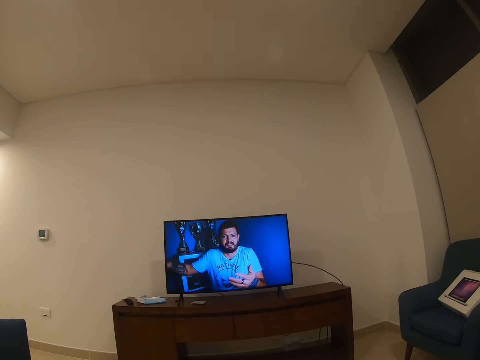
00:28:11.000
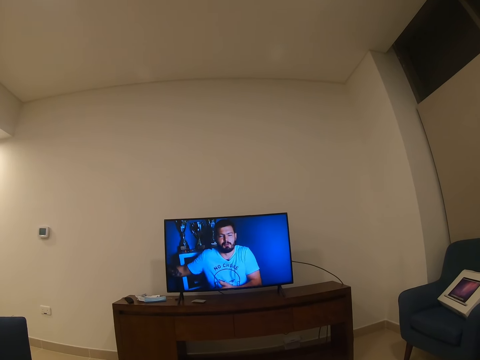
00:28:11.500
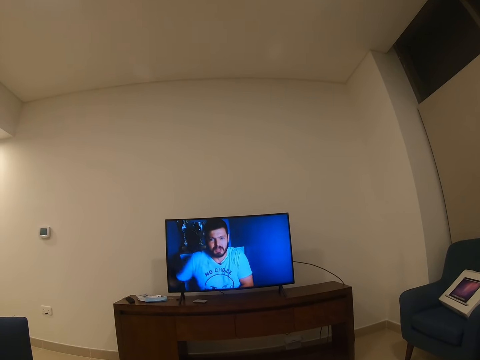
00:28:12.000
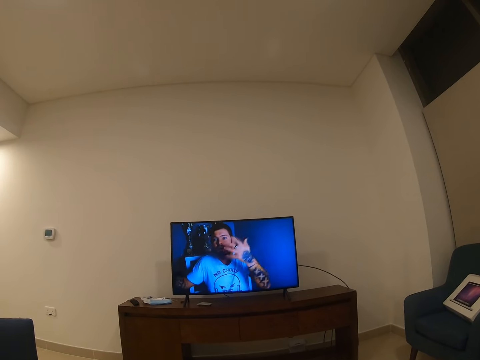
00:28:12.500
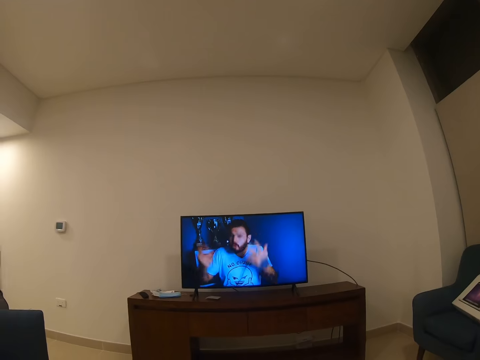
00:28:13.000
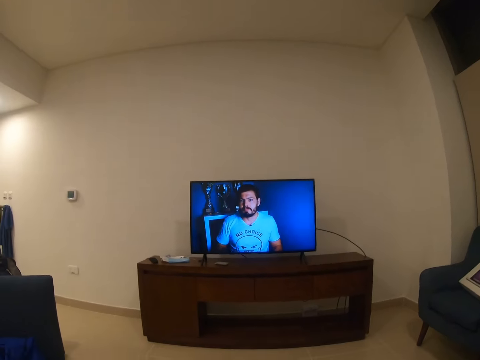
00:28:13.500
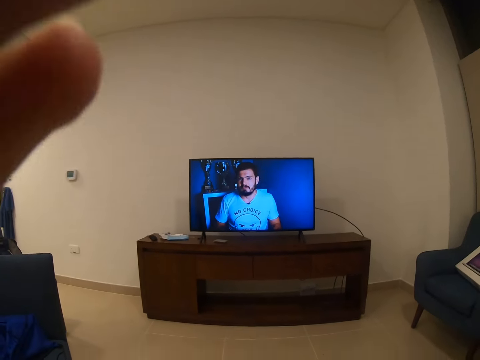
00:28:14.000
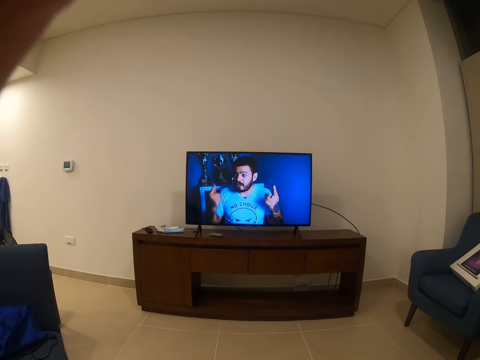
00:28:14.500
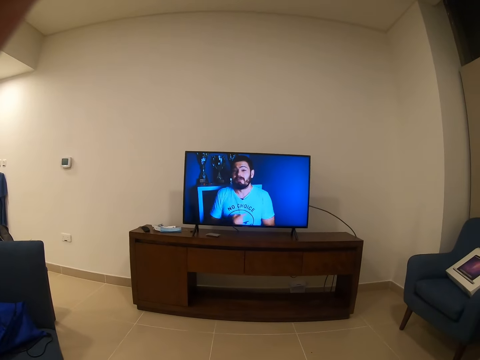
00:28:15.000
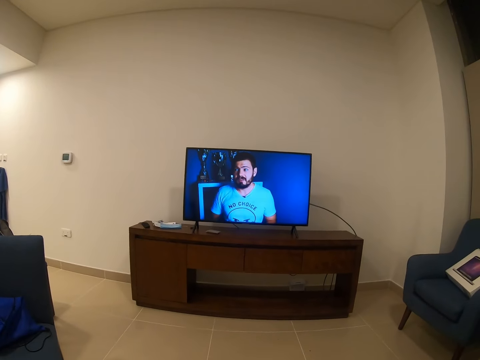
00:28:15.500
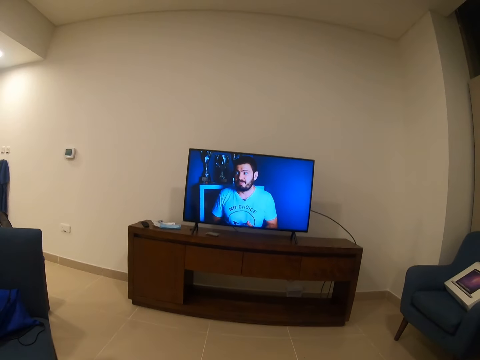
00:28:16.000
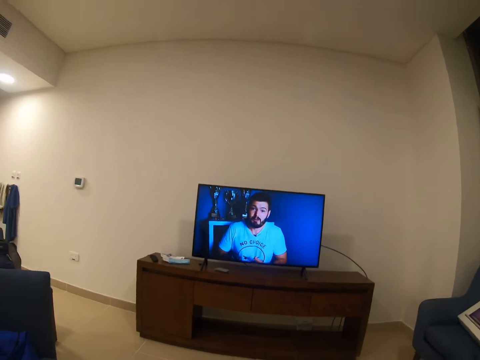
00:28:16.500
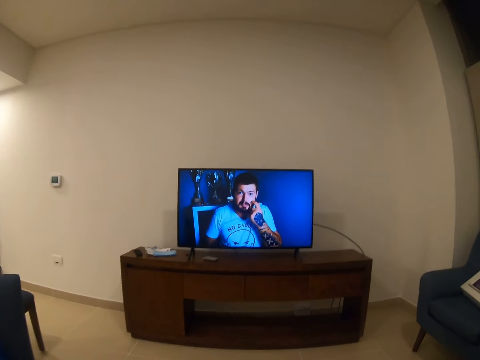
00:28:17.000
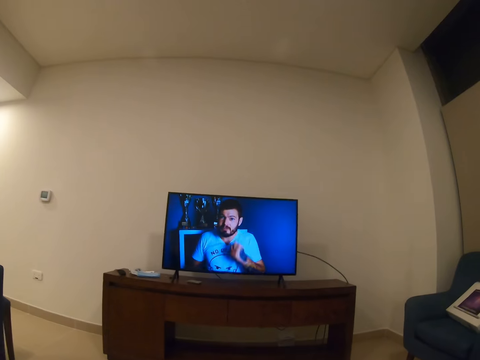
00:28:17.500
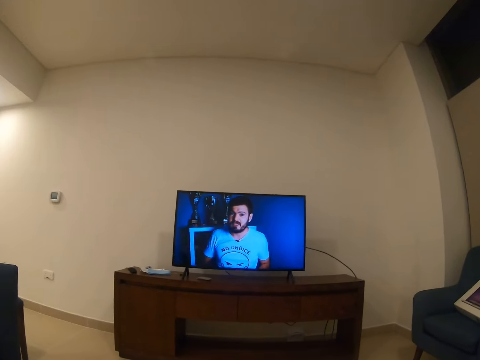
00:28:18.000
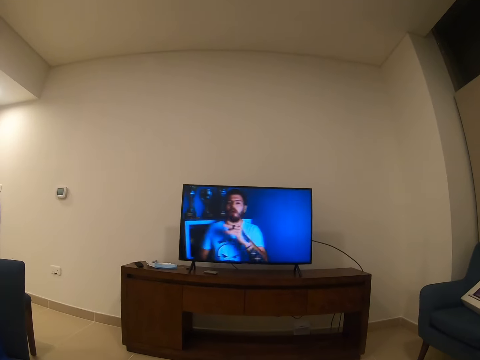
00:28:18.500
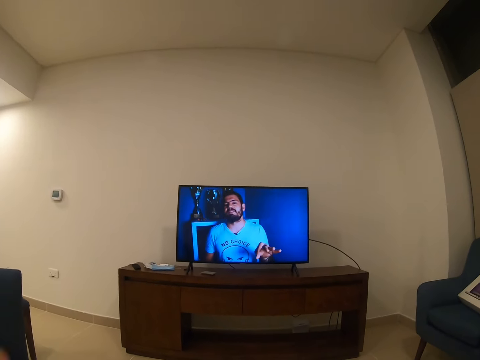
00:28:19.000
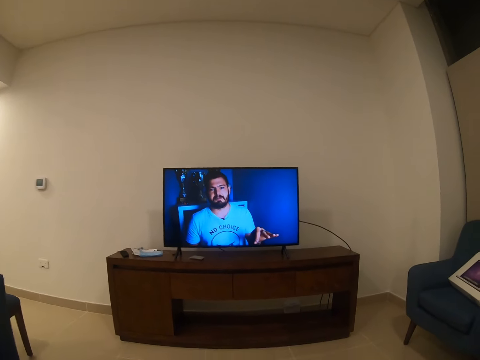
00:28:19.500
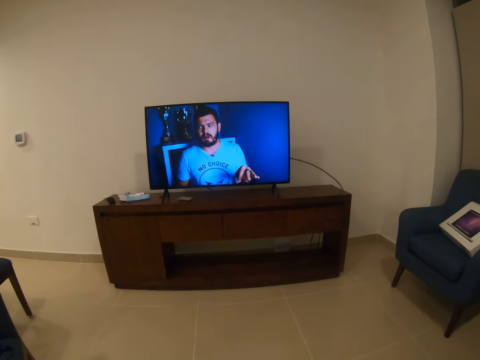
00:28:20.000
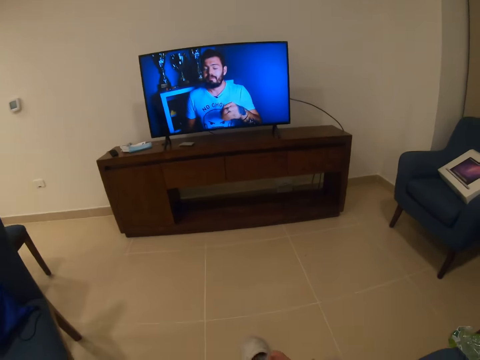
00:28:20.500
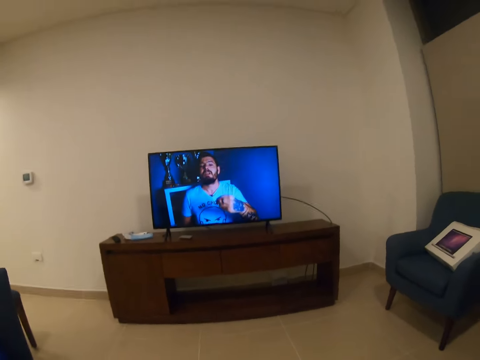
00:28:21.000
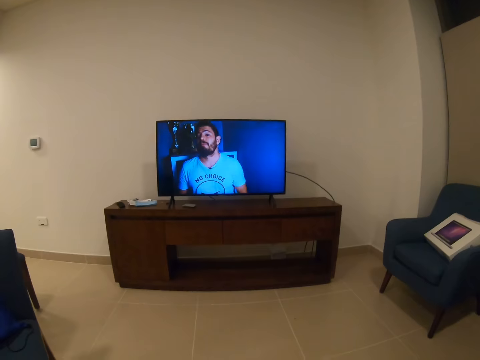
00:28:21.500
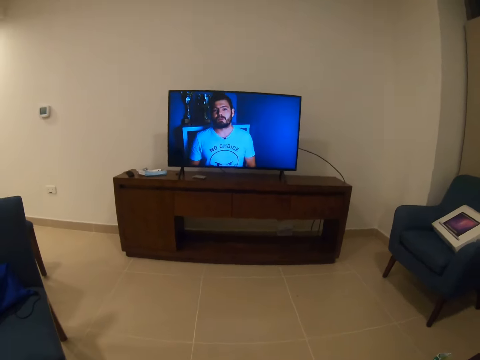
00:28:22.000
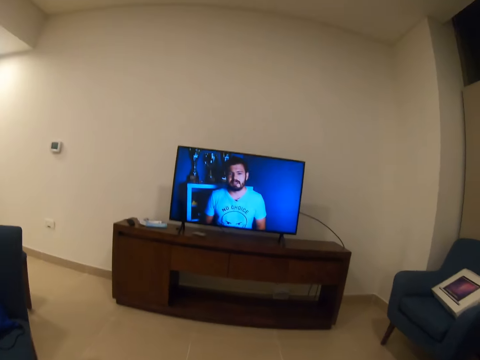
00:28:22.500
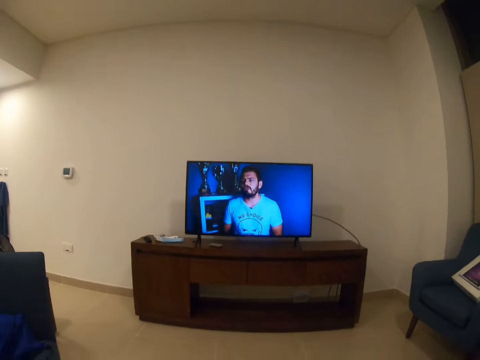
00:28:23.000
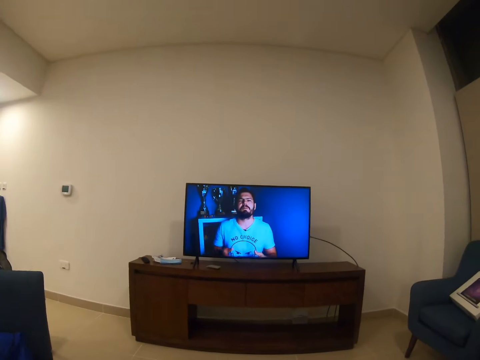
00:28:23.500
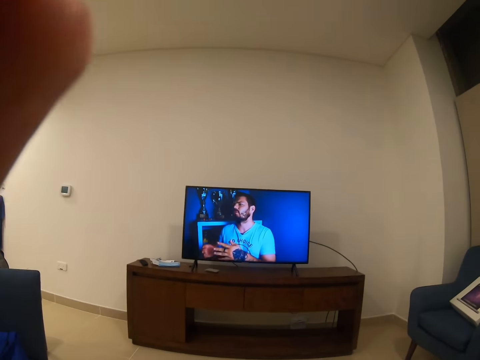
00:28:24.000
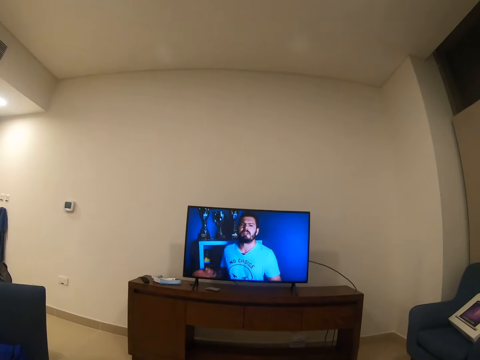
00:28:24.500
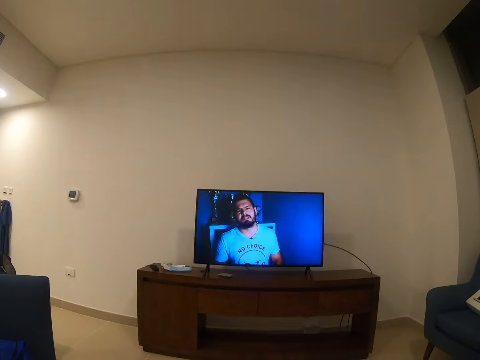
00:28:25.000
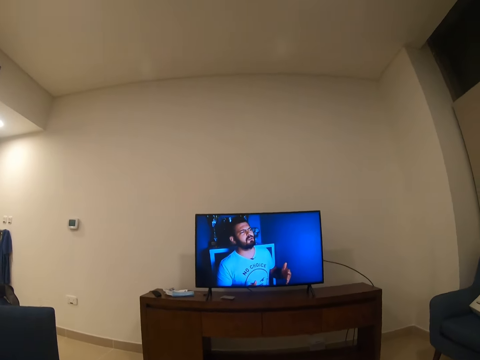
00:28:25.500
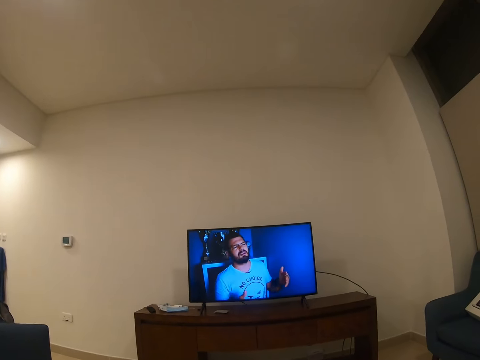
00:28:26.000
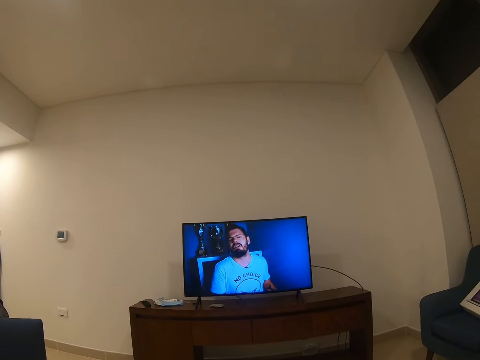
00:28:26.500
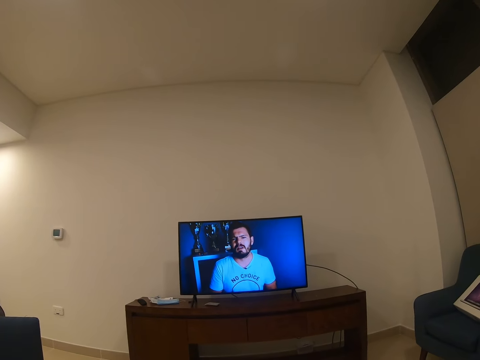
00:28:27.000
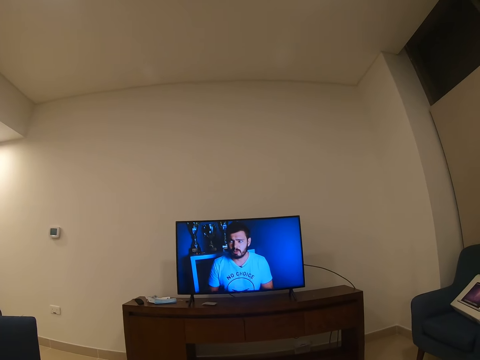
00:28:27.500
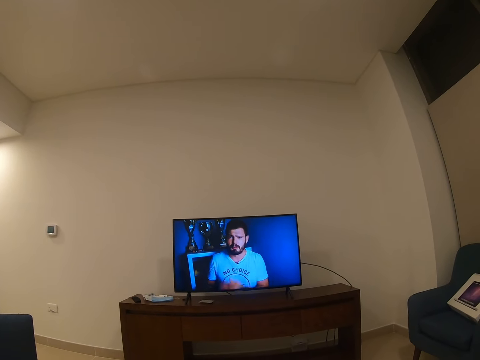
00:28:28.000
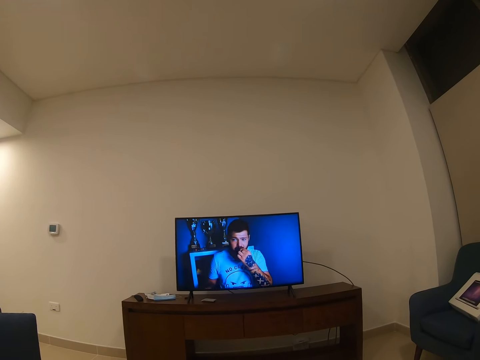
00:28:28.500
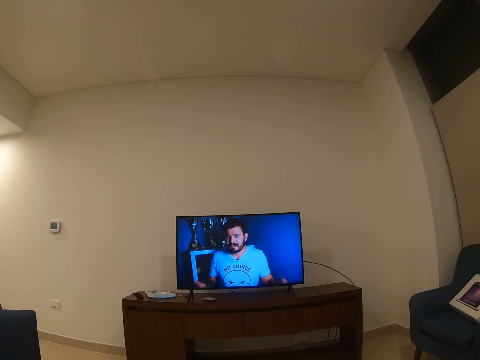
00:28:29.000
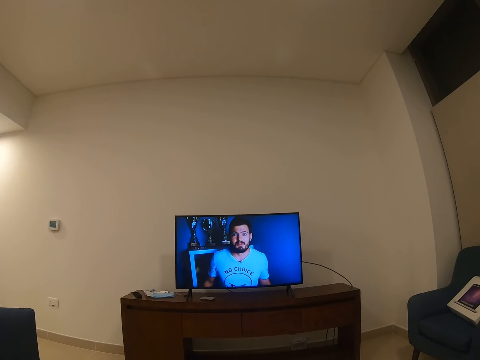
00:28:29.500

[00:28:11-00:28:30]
The camera wearer moves their hands. They watch the television. They look down. They watch the television. They adjust the camera and move their hands up. They touch the camera on the head. They move their hands down. They watch the television.

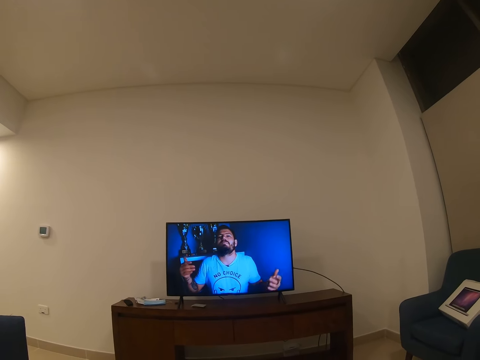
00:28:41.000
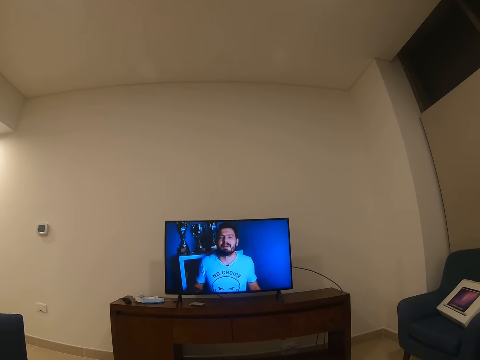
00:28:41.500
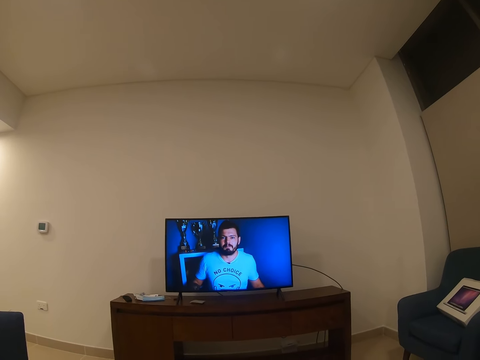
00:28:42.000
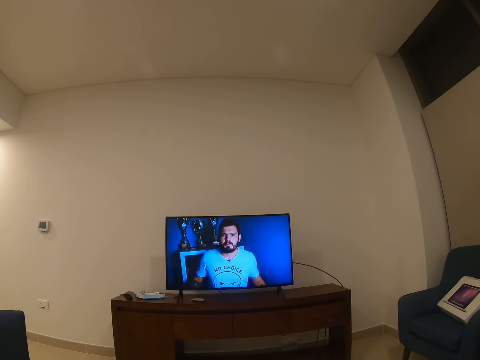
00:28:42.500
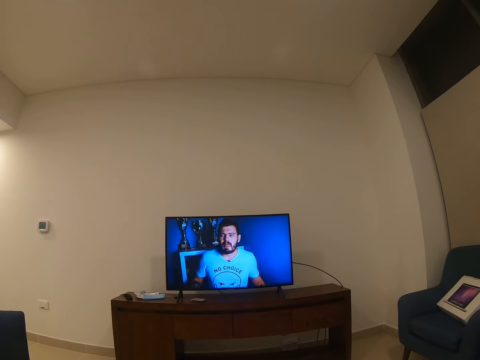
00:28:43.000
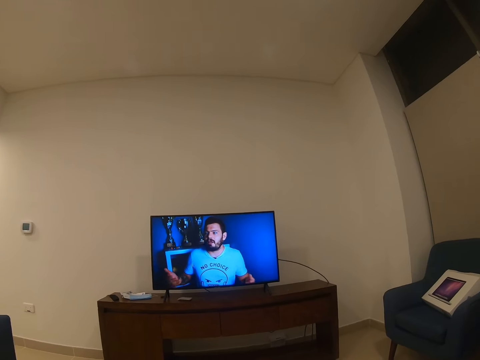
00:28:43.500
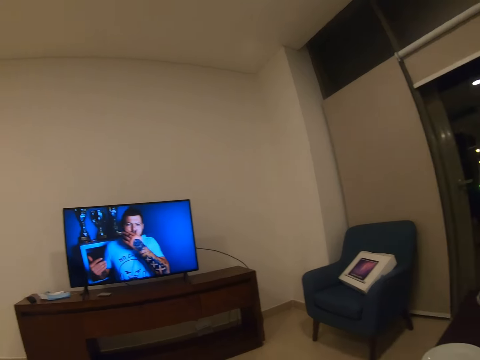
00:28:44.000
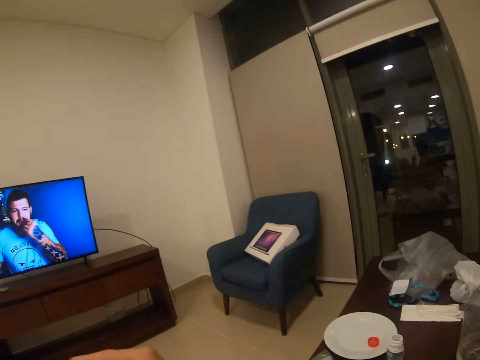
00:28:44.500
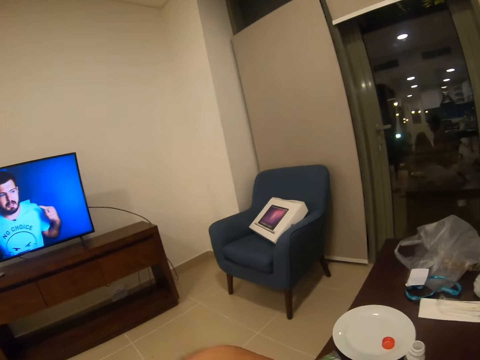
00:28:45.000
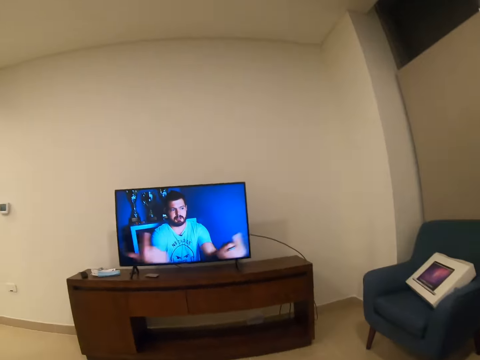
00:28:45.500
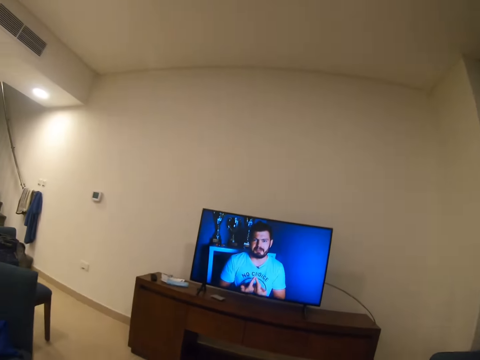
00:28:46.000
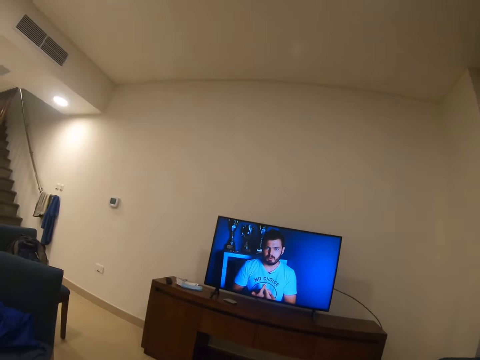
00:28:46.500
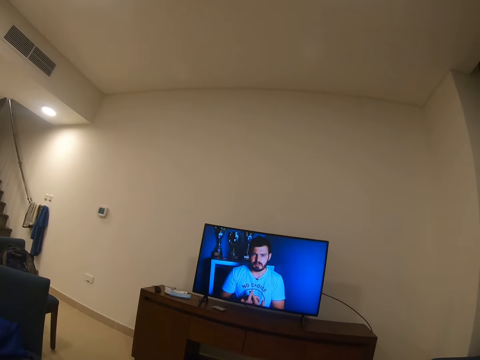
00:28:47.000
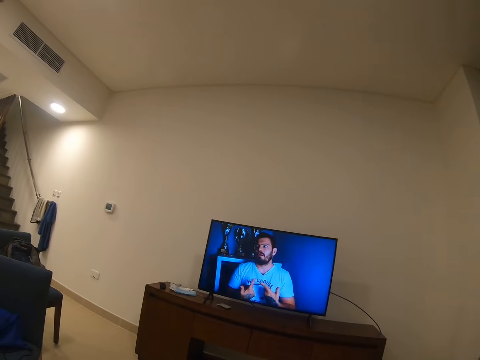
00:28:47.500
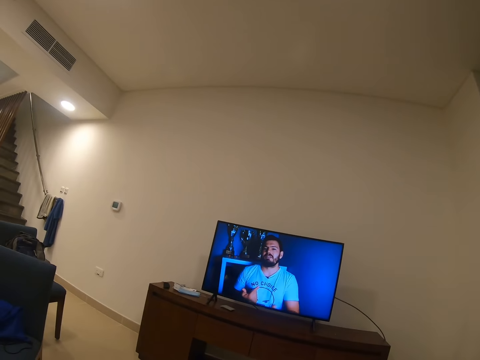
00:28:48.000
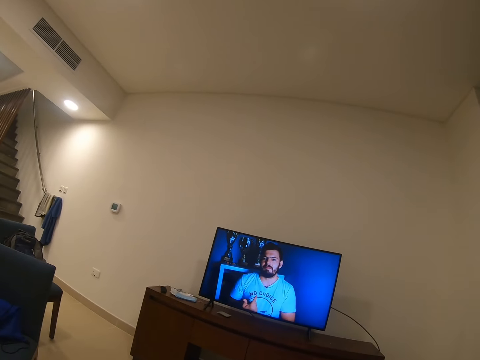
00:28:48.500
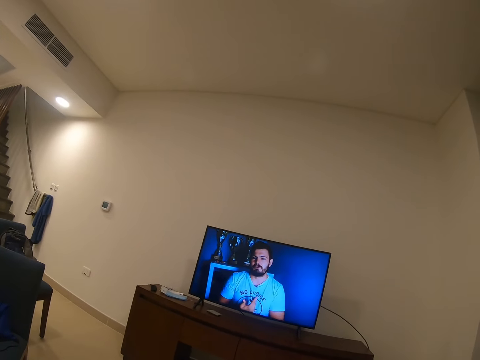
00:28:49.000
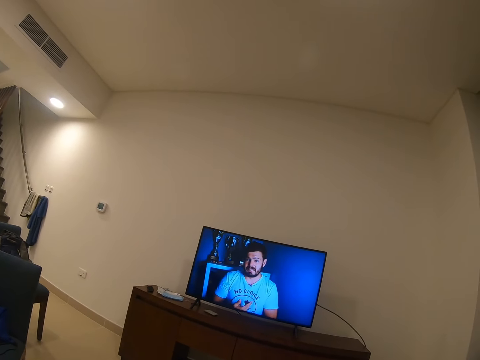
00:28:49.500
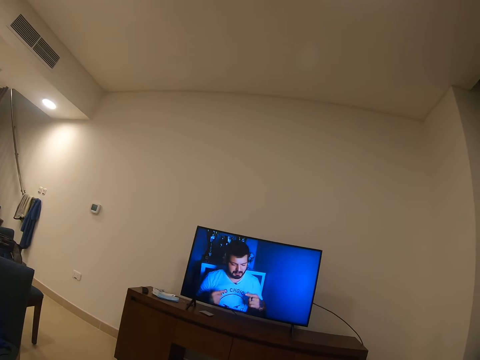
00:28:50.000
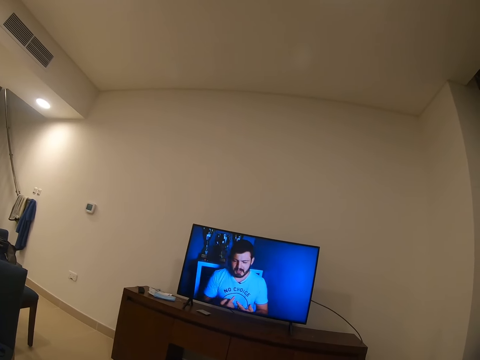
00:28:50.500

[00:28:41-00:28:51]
The camera wearer looks around. They move their hand. They watch the television.
